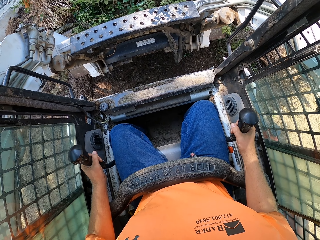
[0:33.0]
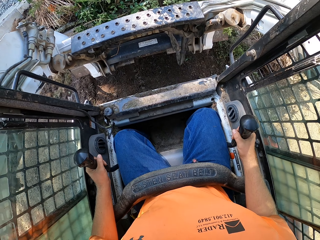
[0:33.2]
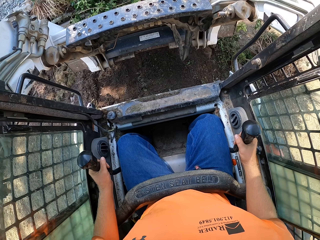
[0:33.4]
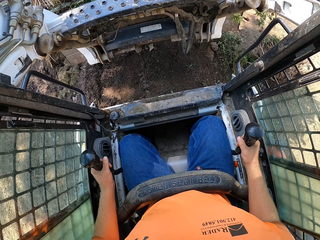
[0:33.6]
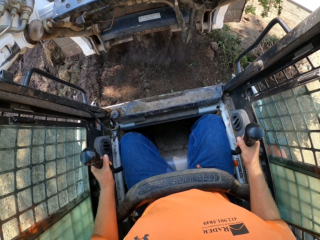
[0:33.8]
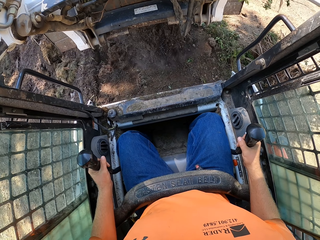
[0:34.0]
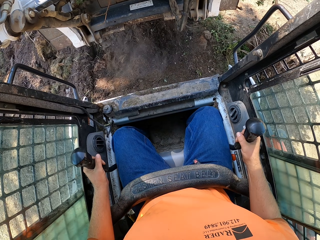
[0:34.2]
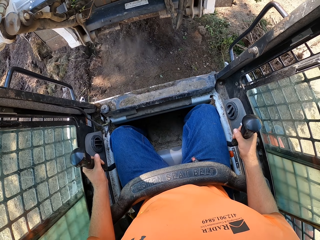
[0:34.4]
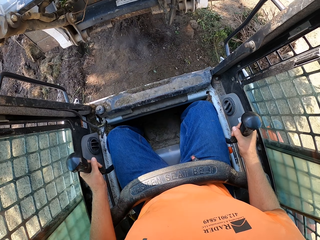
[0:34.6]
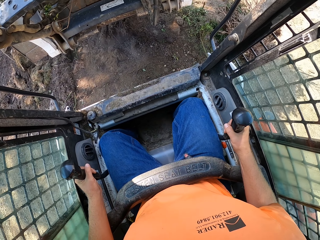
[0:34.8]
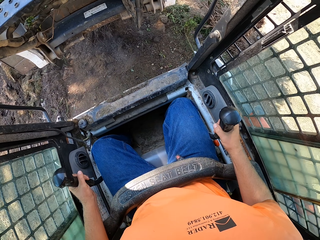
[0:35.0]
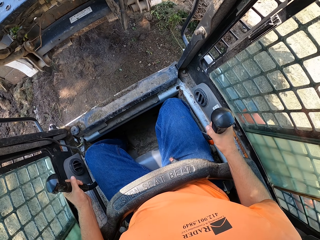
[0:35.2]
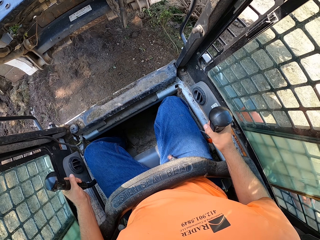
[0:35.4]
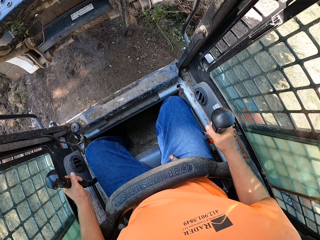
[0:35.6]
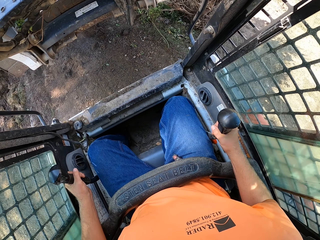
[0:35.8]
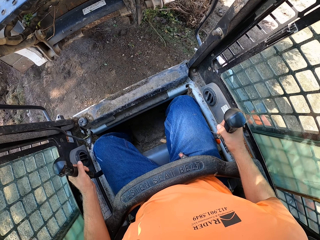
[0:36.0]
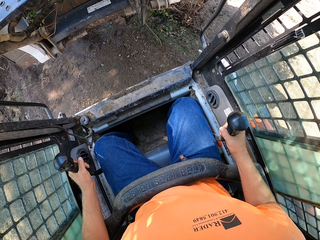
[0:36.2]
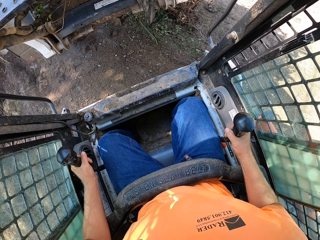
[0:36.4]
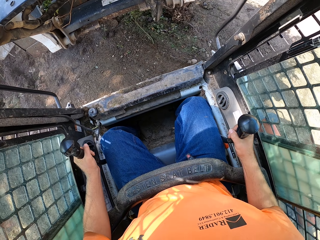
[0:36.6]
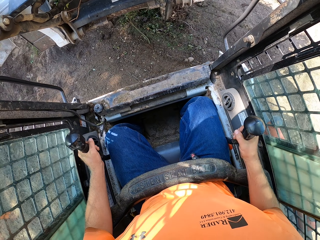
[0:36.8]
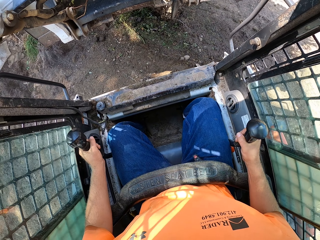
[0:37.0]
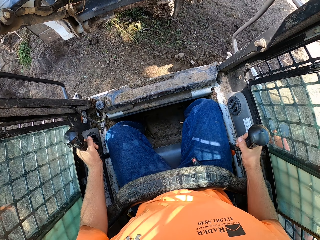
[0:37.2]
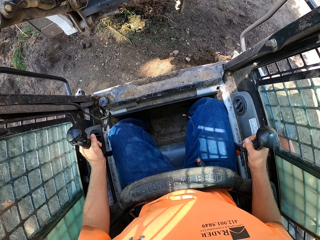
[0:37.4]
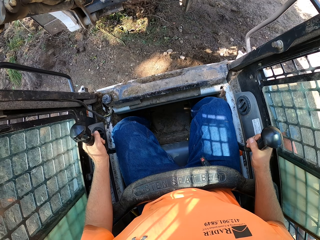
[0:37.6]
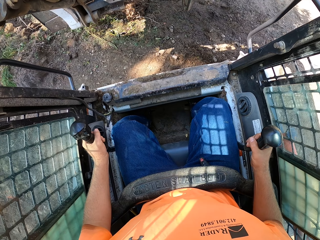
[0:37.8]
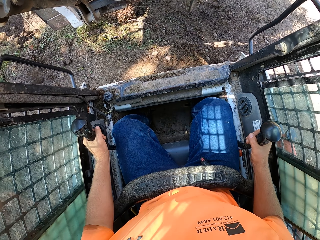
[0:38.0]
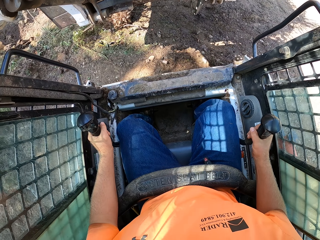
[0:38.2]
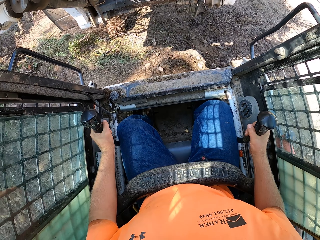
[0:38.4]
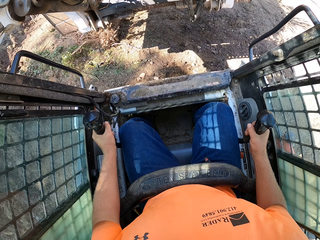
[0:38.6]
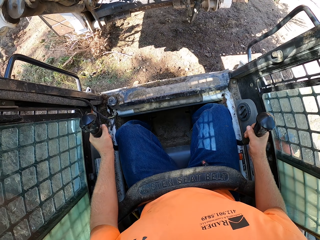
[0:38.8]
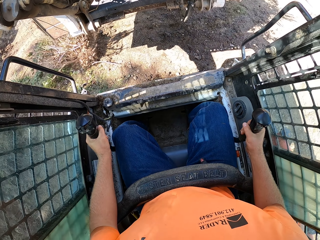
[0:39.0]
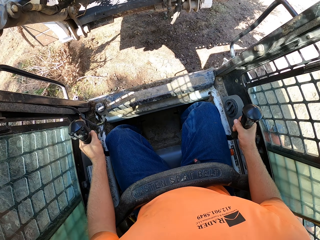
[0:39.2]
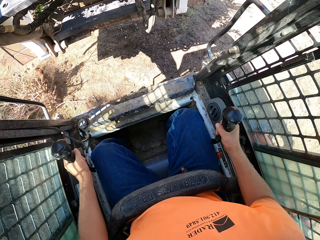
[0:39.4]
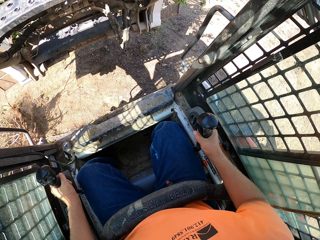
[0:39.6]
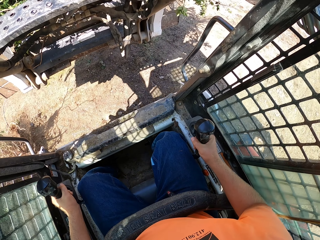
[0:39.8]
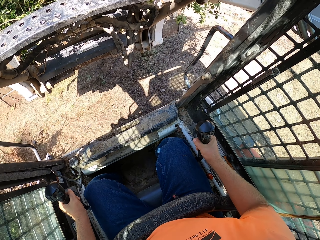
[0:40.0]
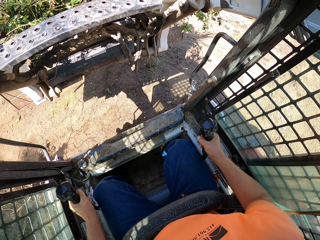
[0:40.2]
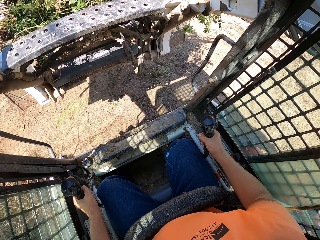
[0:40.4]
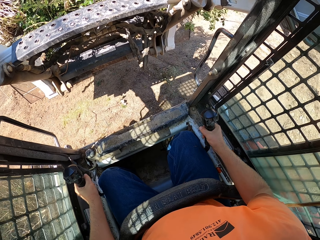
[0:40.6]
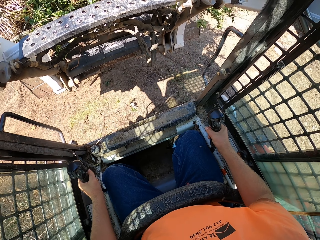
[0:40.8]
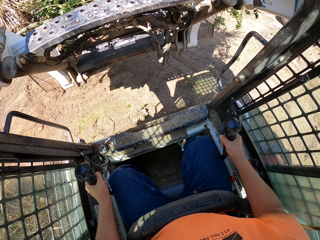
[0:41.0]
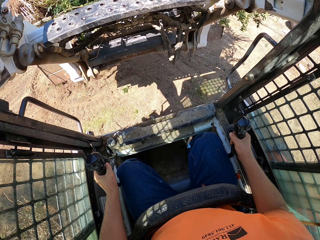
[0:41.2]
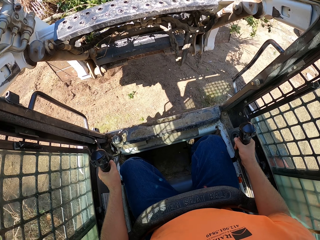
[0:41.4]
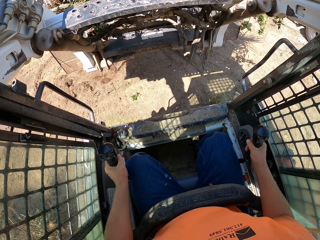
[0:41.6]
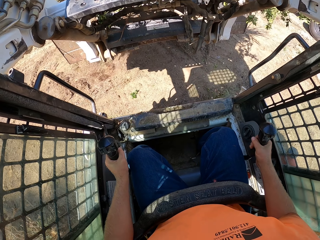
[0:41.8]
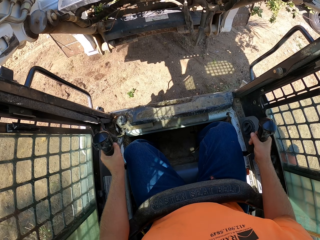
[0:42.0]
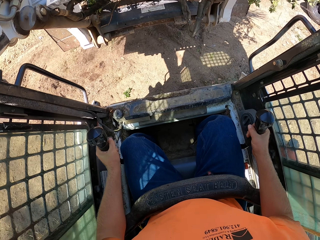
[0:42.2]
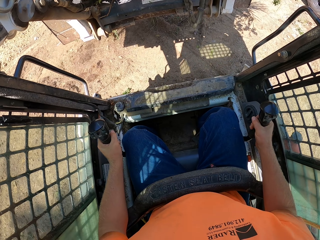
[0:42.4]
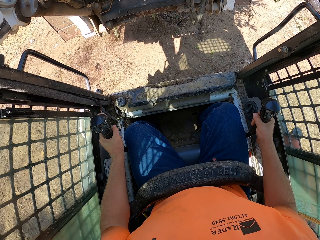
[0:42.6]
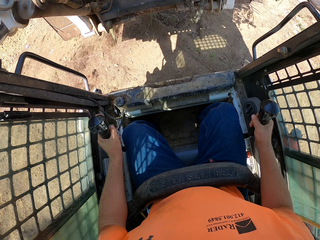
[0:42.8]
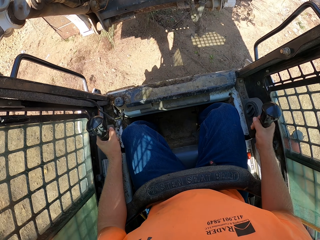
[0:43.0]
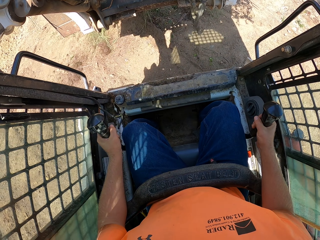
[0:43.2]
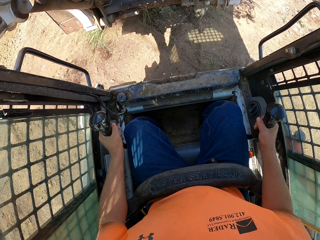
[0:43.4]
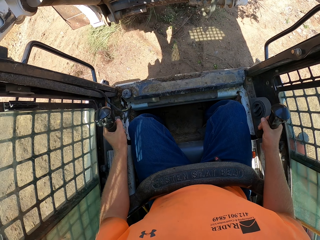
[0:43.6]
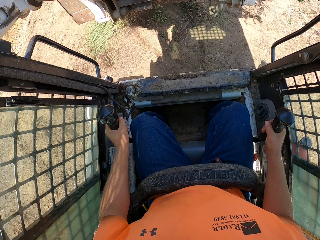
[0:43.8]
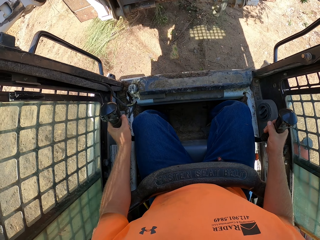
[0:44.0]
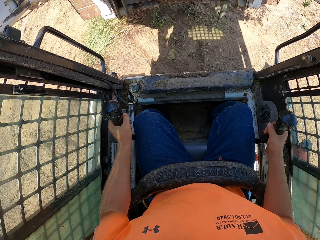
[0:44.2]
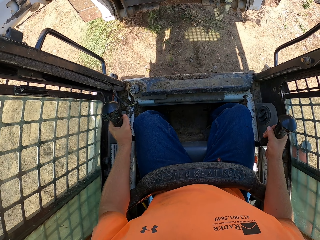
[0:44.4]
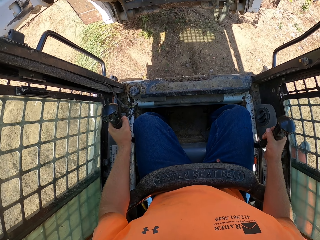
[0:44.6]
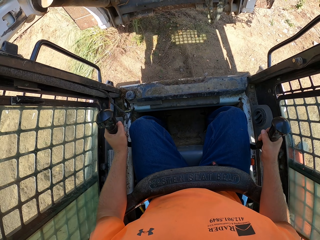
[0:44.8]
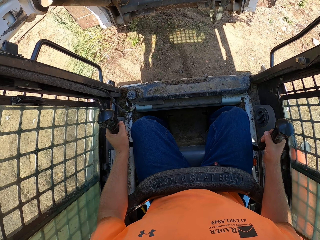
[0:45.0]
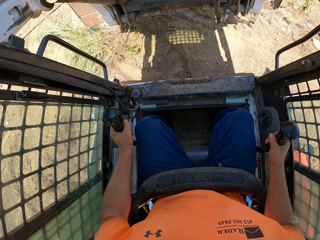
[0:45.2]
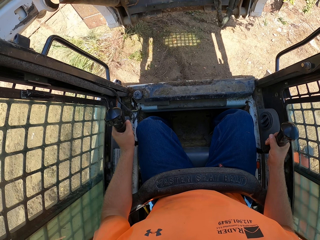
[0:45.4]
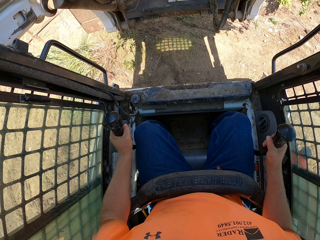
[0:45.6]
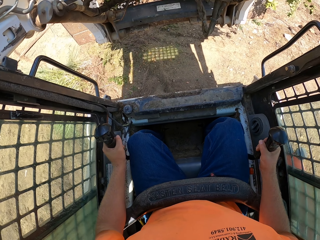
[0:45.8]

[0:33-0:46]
The camera wearer packs mulch from the ground with the mulching tractor. They turn the excavator. They lift the branches using the excavator.

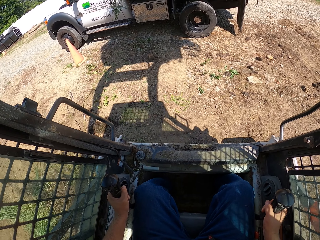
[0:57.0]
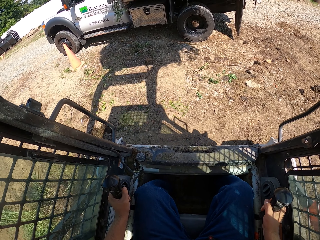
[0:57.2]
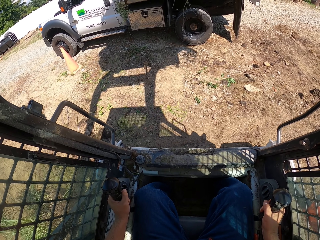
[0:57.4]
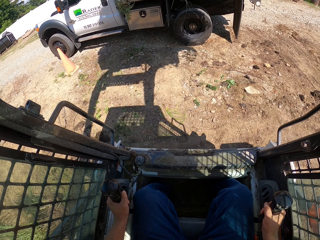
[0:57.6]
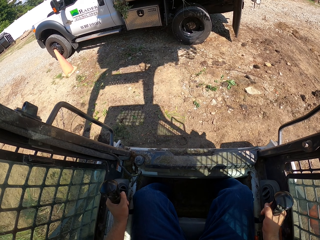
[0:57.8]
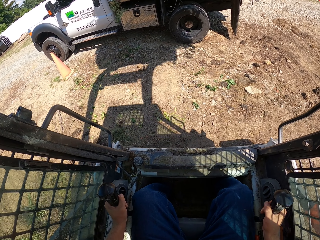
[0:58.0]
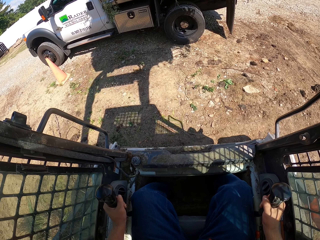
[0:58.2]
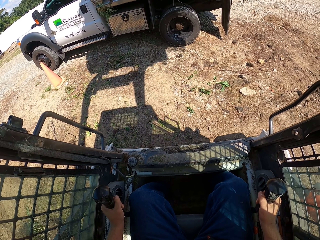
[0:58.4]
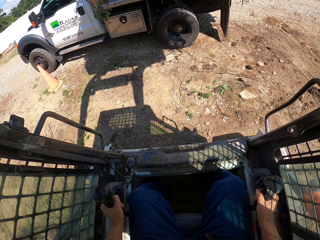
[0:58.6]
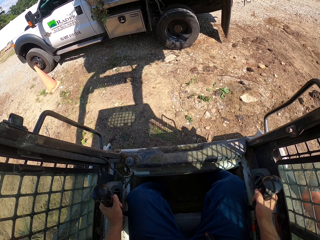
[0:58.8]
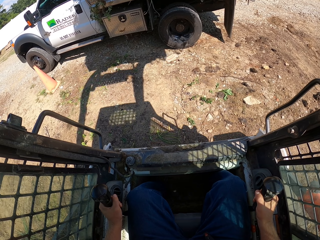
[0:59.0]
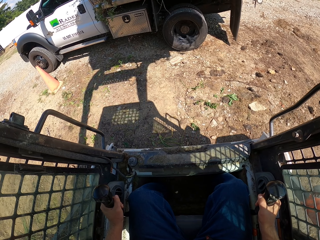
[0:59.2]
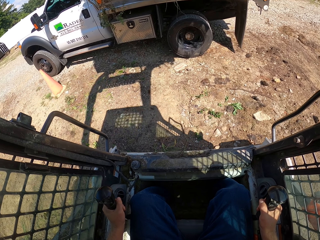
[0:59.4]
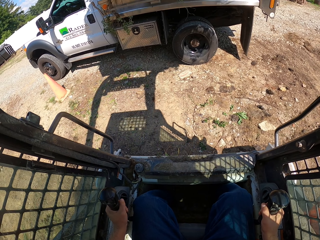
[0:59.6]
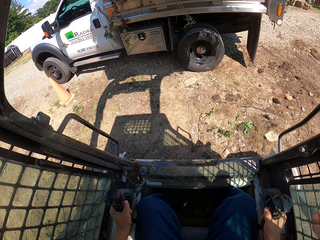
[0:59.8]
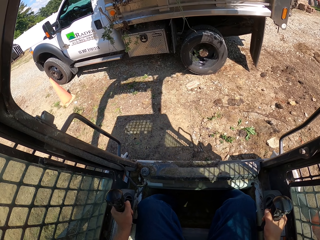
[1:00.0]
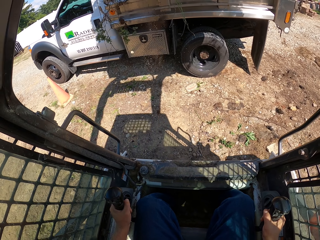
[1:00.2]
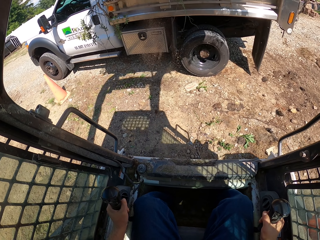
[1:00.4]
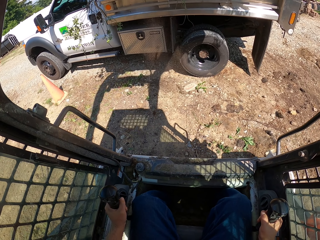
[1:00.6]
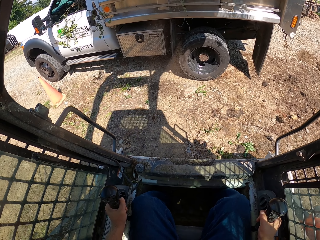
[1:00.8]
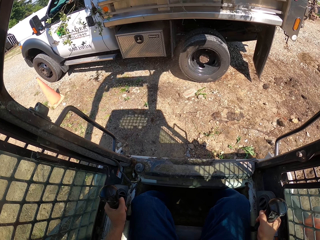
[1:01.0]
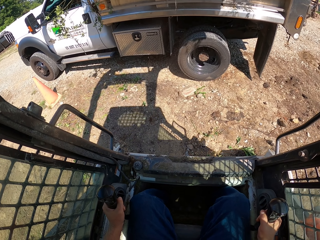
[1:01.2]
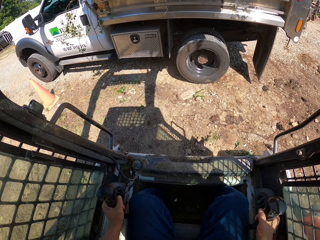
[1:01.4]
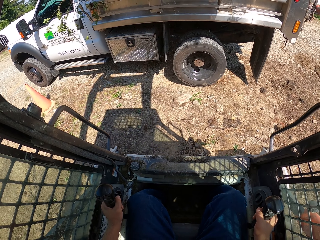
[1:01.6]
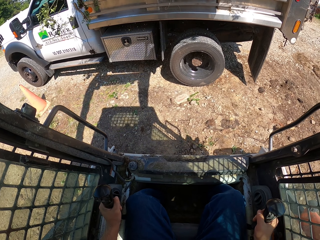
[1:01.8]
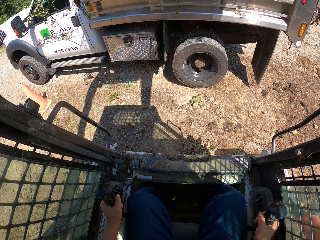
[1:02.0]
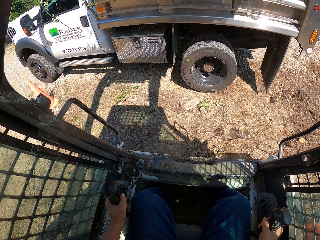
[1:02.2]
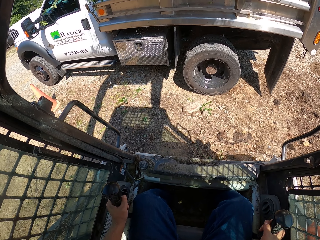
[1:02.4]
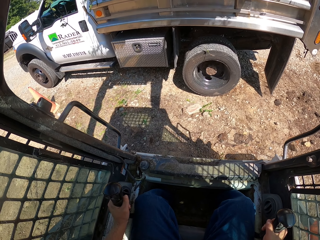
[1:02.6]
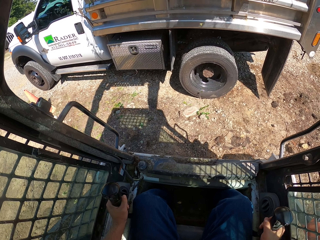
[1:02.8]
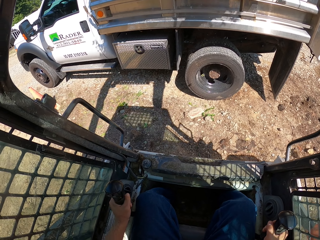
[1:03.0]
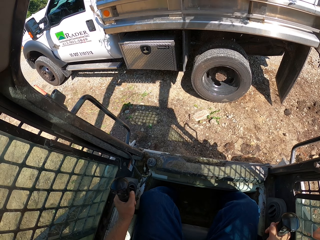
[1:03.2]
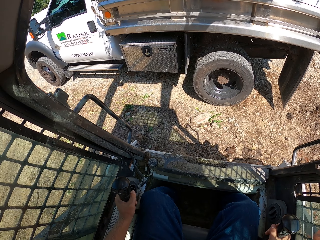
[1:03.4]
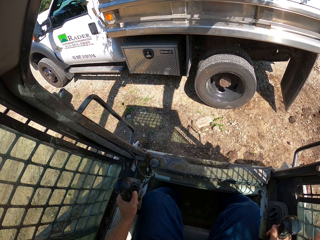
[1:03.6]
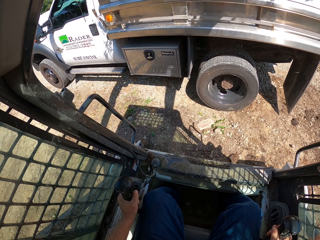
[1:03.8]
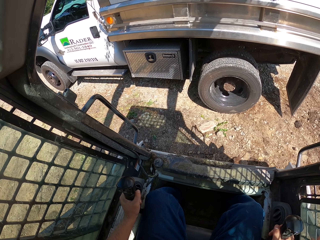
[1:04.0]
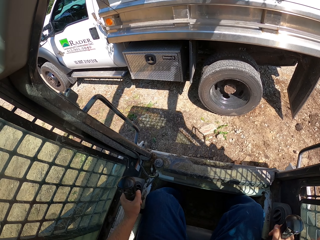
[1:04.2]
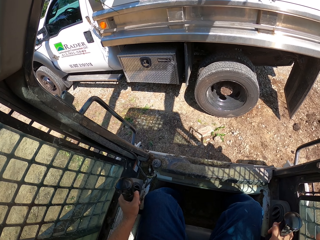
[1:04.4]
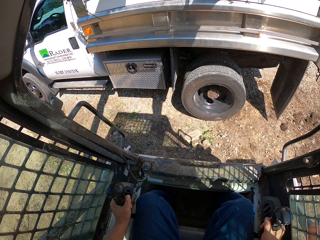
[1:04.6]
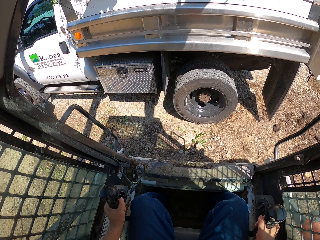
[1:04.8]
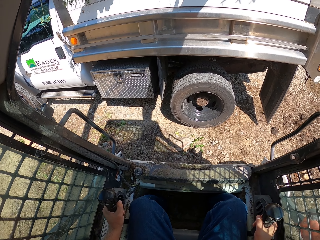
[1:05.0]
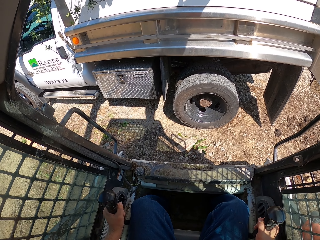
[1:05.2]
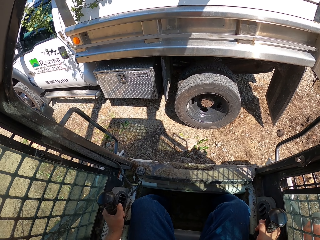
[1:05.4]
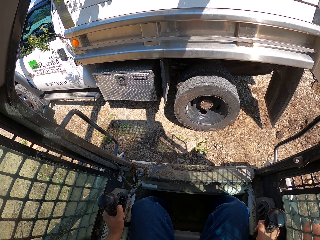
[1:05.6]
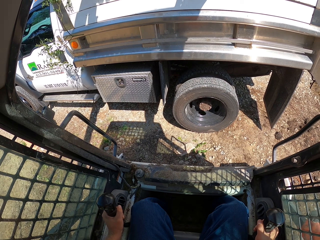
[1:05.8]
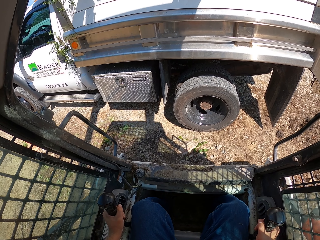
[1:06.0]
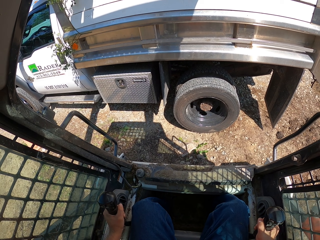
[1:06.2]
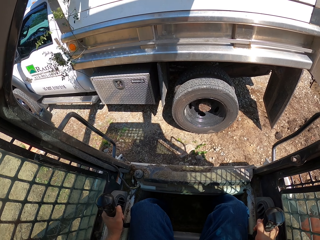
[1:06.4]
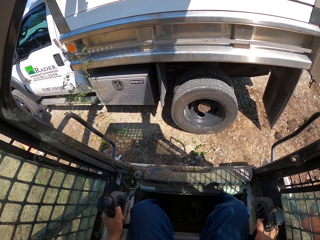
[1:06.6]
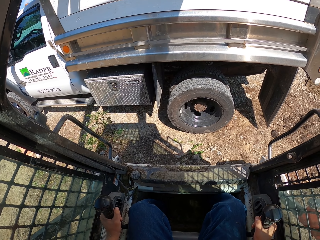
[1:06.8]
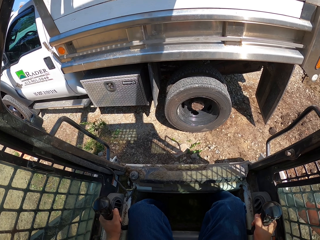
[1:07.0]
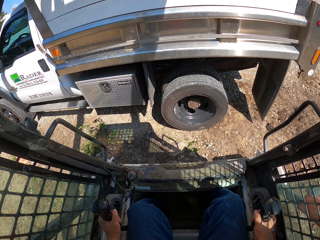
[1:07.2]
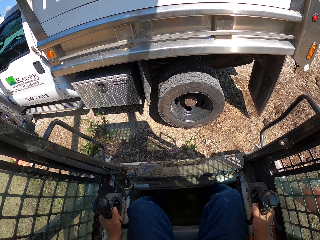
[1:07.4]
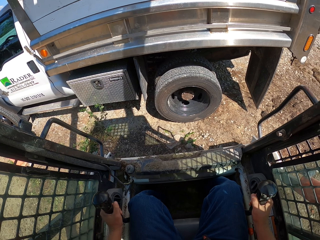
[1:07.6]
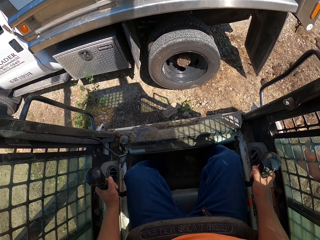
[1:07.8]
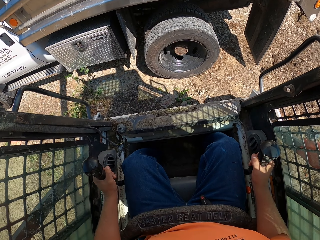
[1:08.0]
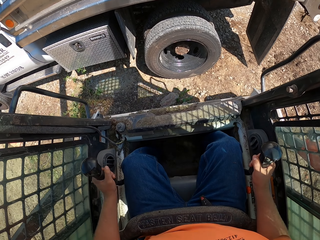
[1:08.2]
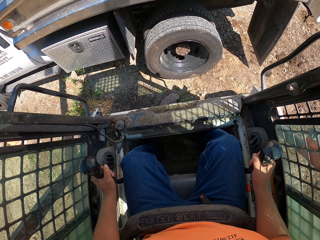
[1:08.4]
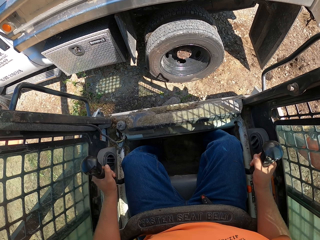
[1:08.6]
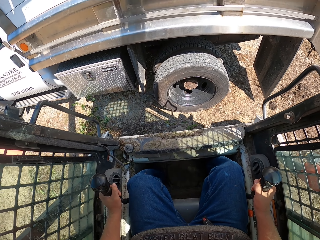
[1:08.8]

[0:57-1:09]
The camera wearer places the branches on the car.
